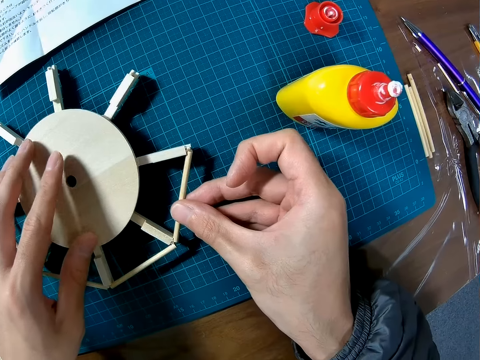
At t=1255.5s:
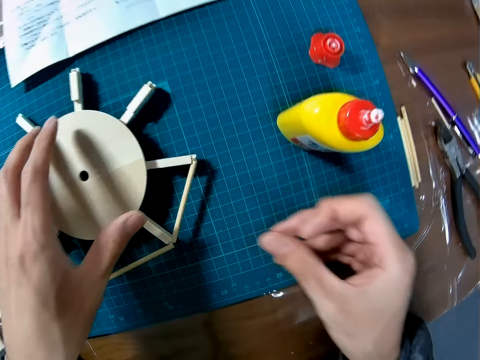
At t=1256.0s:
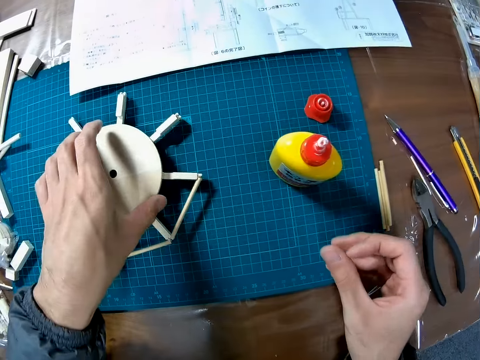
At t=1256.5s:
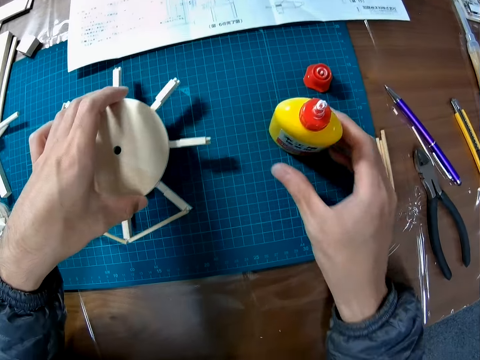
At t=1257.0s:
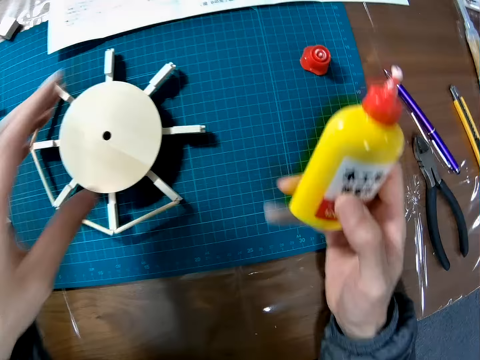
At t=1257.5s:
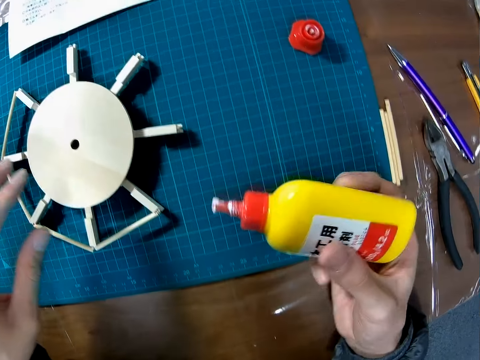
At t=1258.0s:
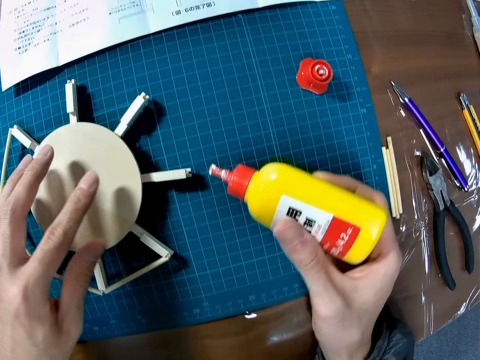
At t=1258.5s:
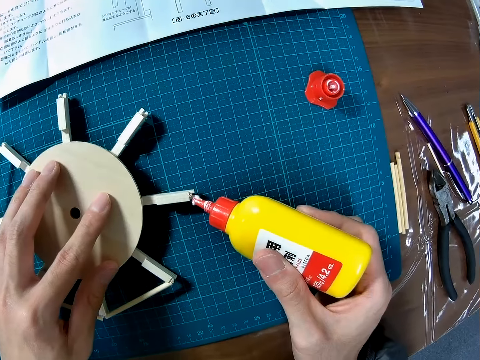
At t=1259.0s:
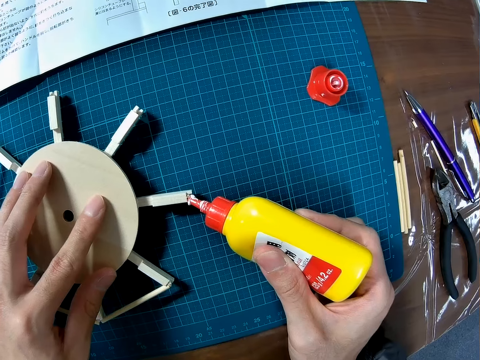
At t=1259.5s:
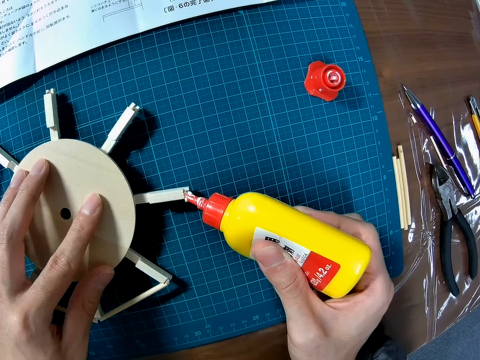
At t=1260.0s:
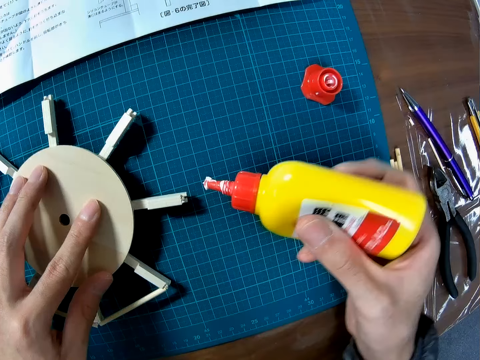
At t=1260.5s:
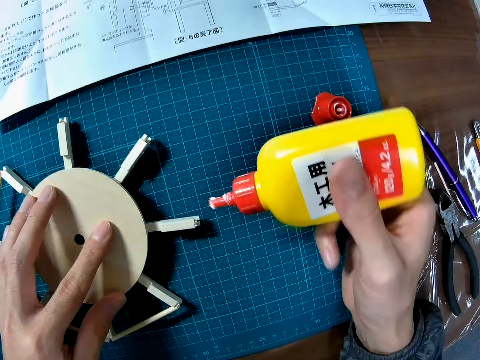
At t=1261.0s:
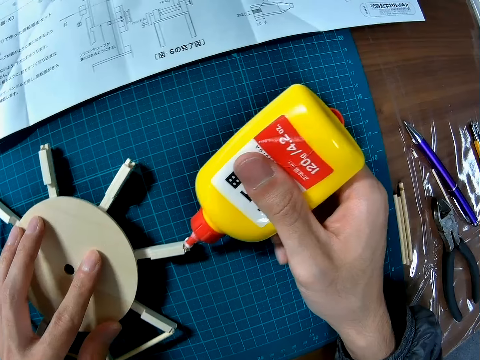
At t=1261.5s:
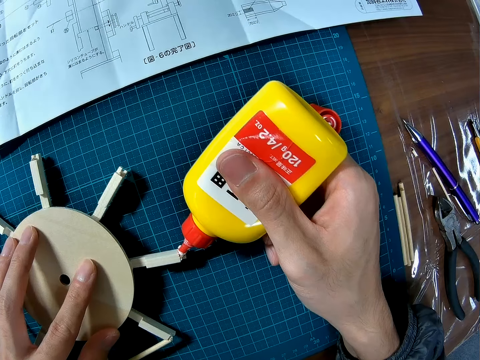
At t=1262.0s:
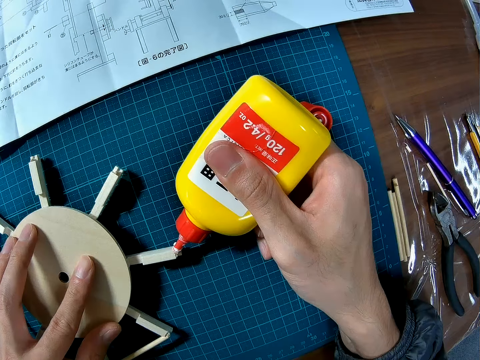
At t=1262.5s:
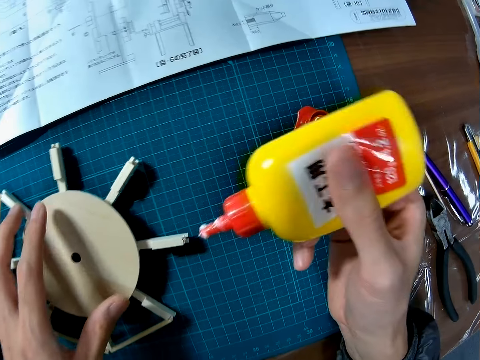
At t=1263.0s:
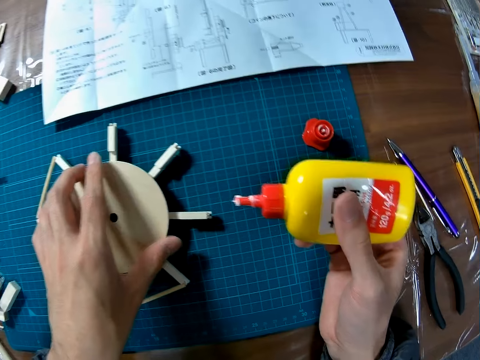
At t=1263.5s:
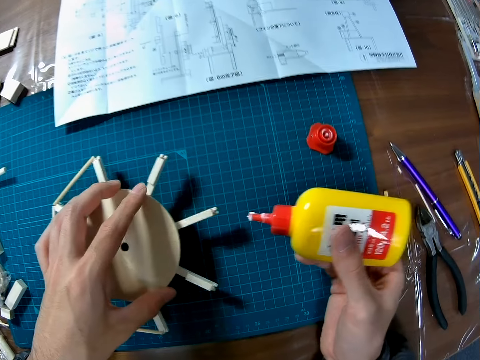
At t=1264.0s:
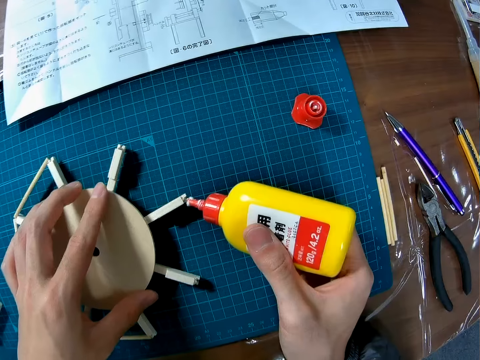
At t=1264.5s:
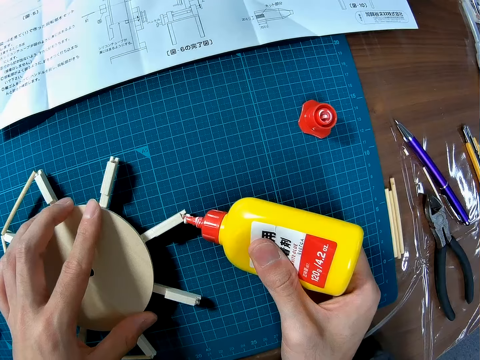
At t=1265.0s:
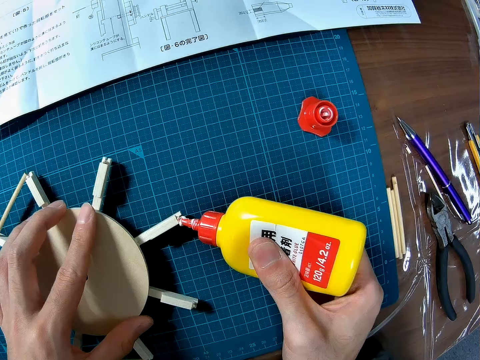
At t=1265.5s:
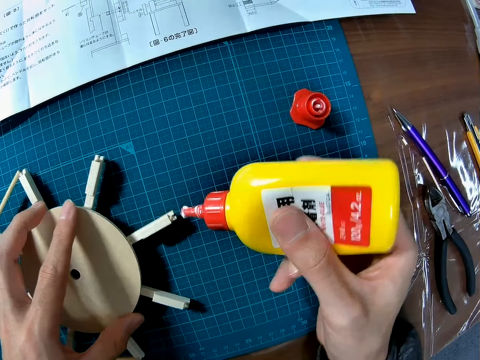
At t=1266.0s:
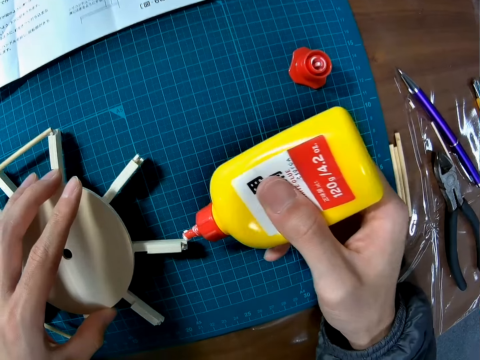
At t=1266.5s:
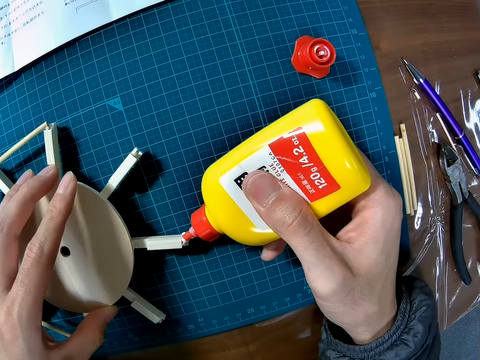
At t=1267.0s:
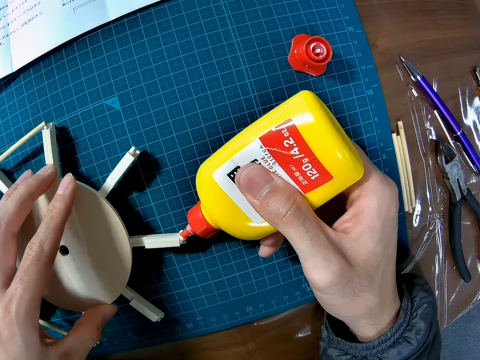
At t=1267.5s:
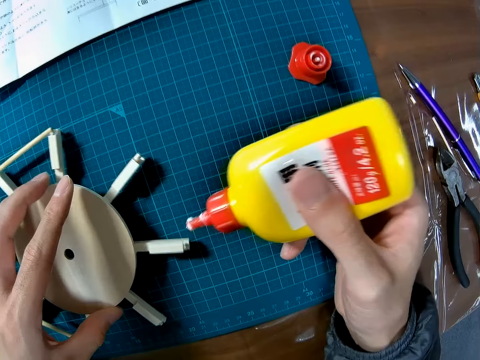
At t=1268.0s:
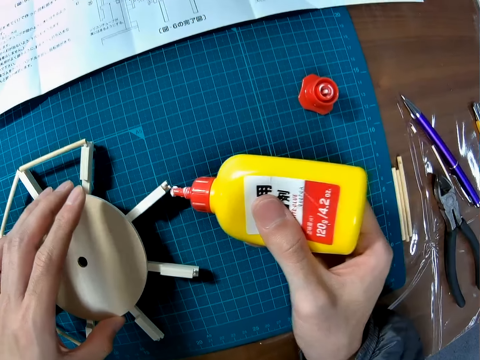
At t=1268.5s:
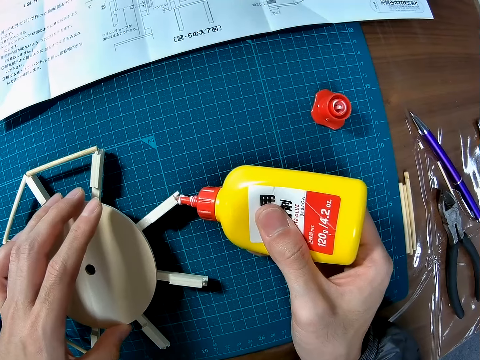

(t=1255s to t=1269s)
The camera wearer turns the model craft. They pick up the craft glue from the table. They apply the glue to the wooden part. They move the model craft and apply the craft glue.

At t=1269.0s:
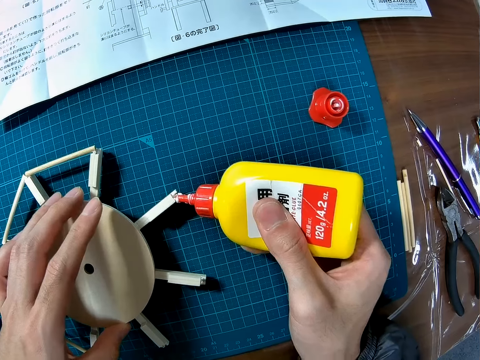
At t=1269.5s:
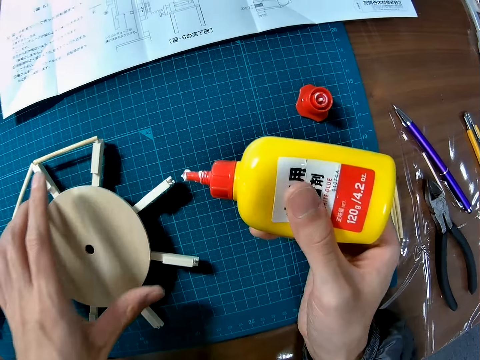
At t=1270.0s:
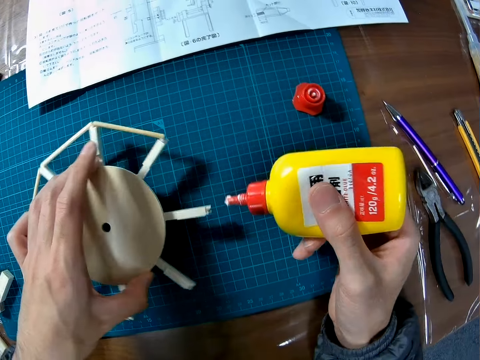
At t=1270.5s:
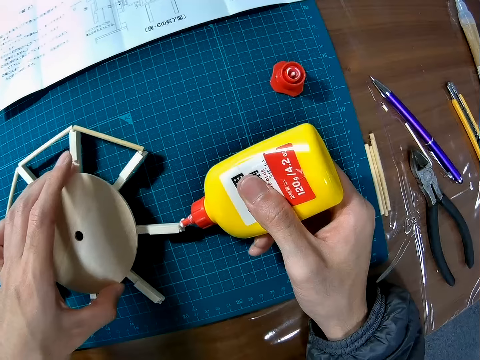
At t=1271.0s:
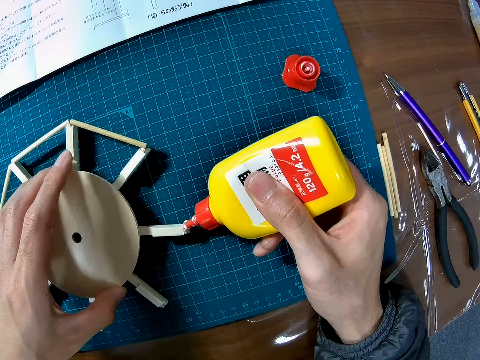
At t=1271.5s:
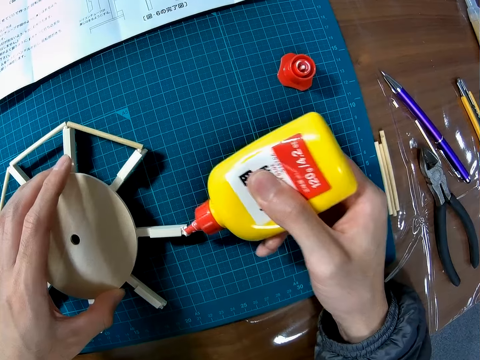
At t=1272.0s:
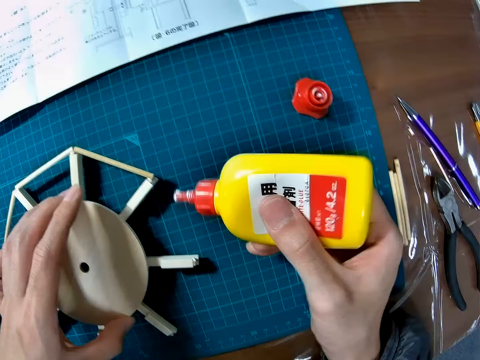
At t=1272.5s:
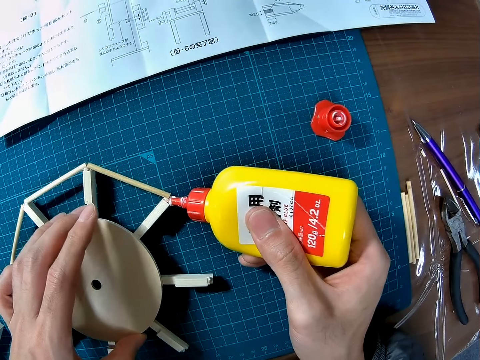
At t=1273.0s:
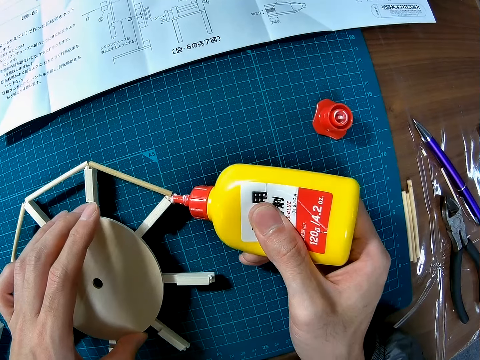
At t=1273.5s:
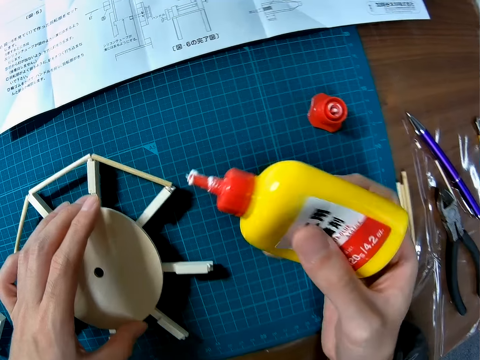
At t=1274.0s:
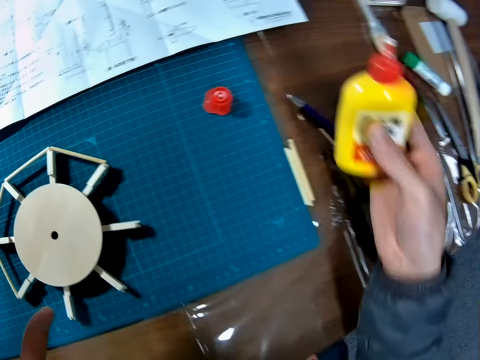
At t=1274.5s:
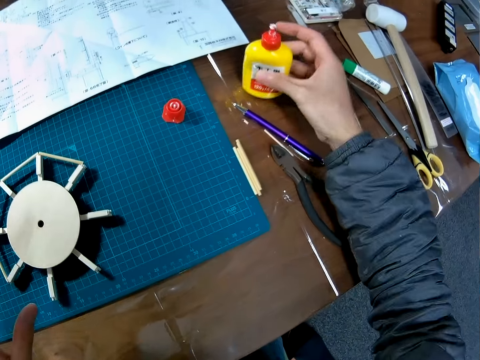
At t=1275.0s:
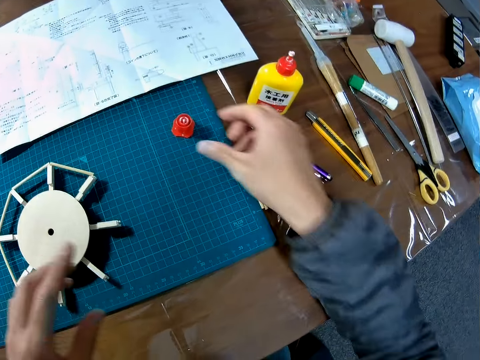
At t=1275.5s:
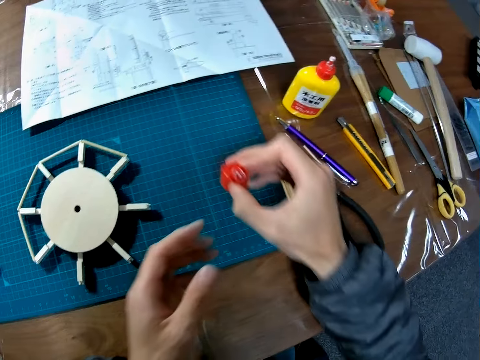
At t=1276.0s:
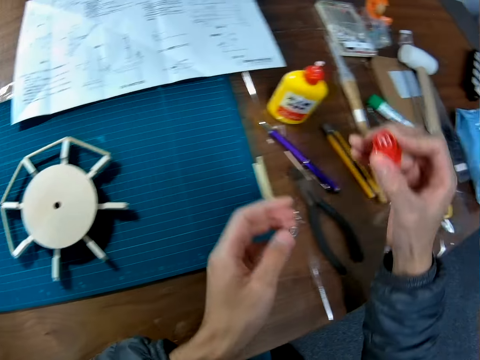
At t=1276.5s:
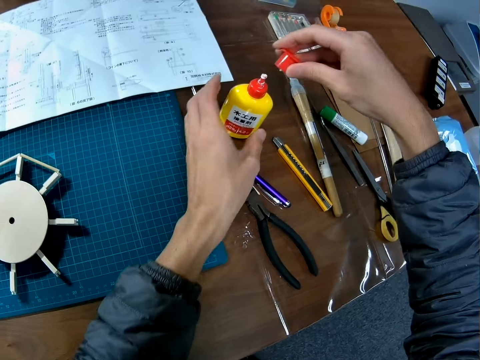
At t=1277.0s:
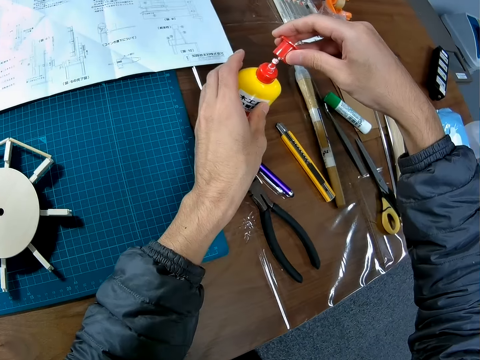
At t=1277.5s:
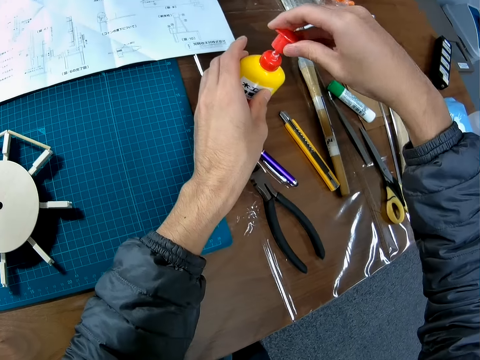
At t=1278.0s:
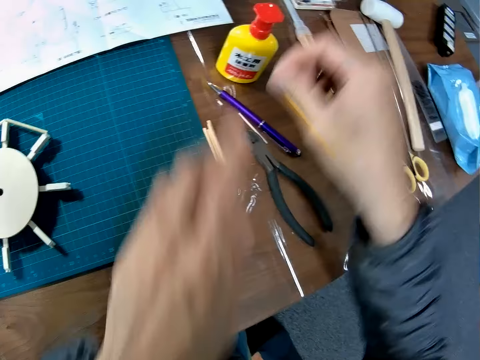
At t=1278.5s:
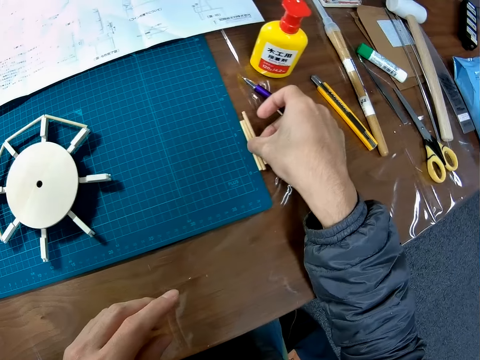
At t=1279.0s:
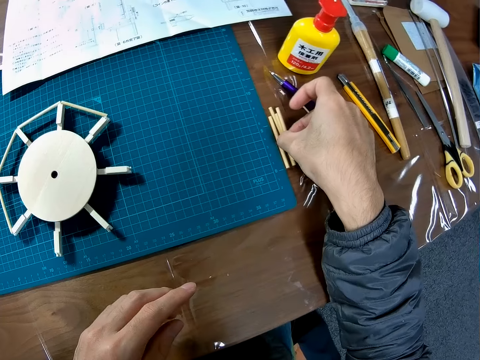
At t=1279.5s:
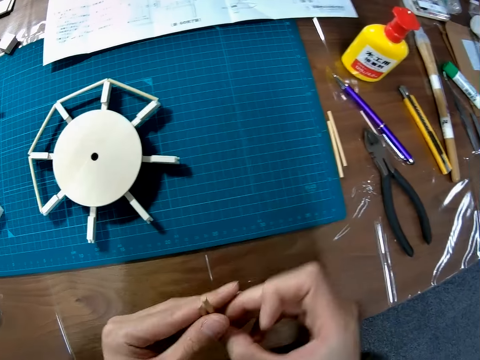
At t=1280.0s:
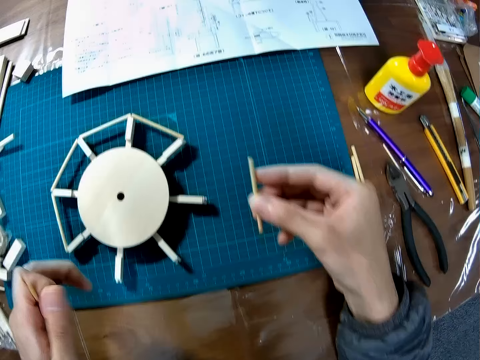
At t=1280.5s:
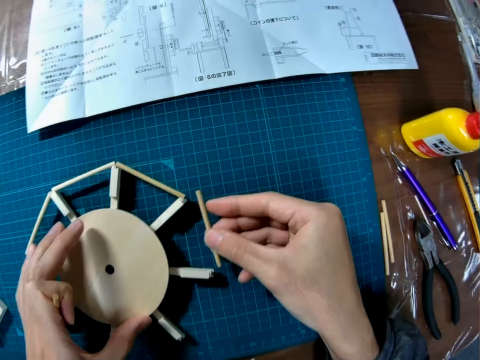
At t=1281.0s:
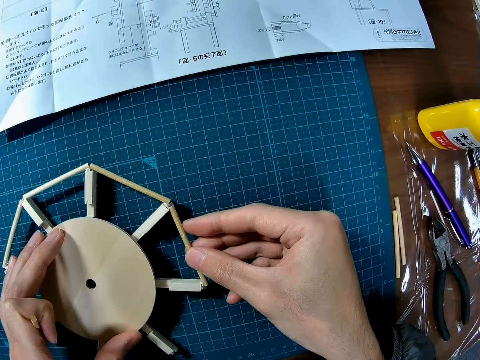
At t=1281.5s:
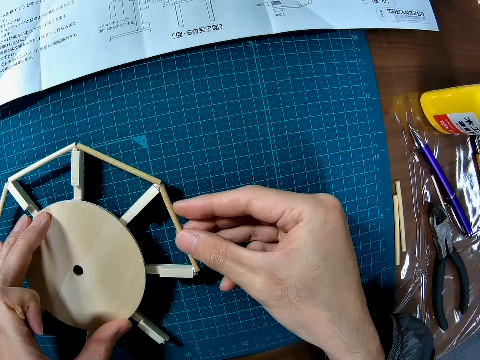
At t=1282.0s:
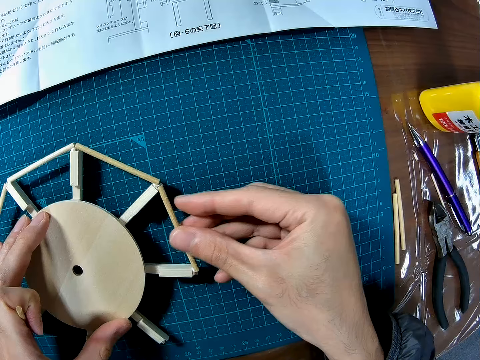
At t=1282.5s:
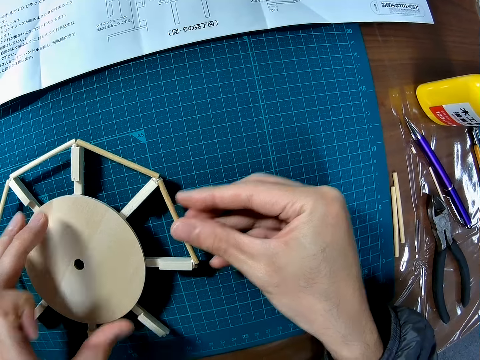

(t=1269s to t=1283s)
The camera wearer moves the model craft and applies craft glue on the model craft. They place the craft glue on the table. They pick up the glue cover from the table. They cover the glue. They pick up the wood pieces on the table. They attach the wooden pieces to the wooden part.
